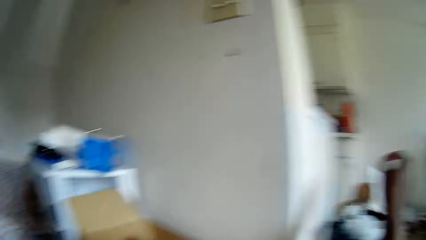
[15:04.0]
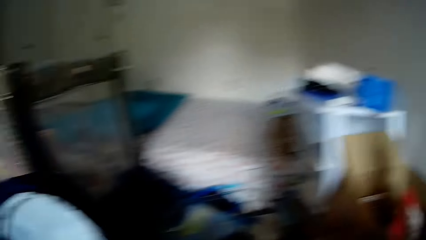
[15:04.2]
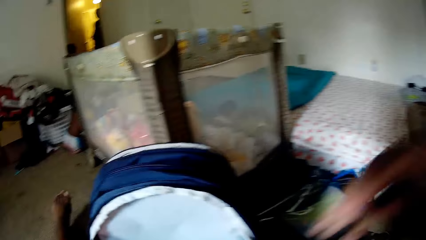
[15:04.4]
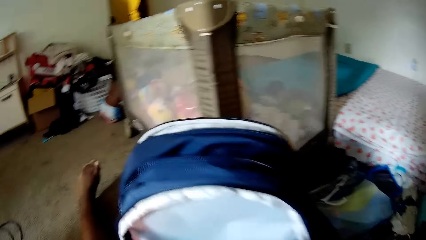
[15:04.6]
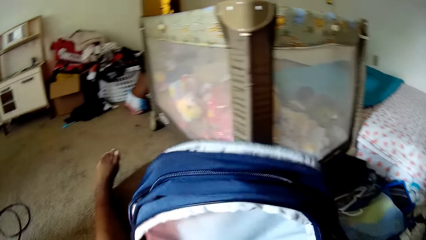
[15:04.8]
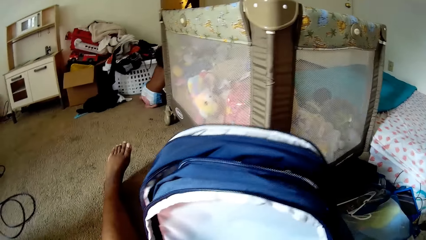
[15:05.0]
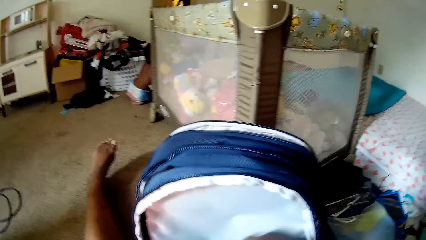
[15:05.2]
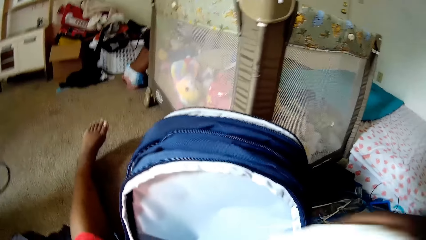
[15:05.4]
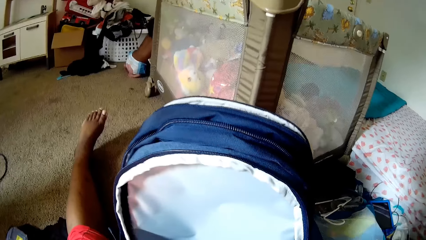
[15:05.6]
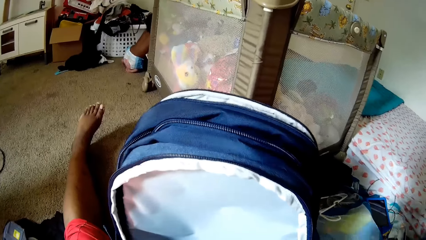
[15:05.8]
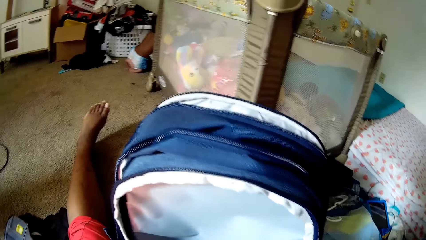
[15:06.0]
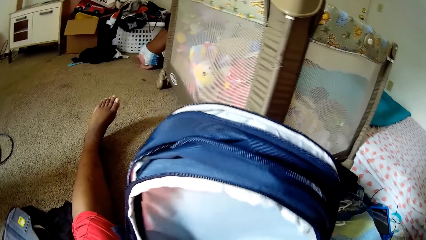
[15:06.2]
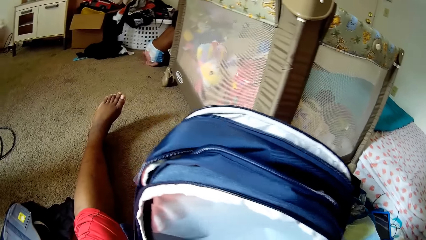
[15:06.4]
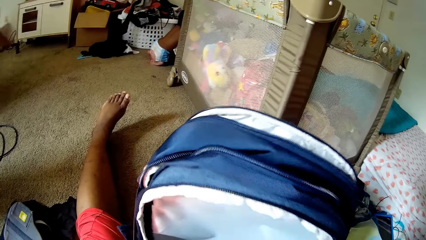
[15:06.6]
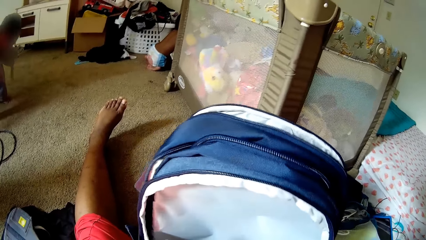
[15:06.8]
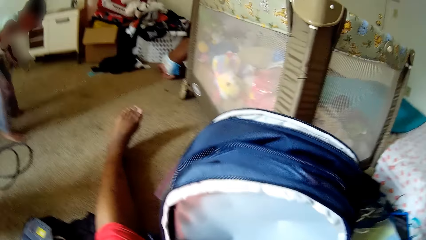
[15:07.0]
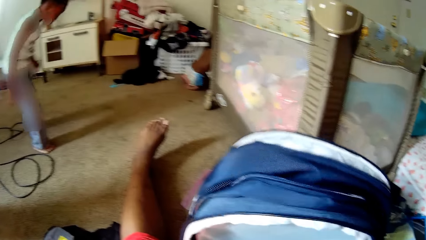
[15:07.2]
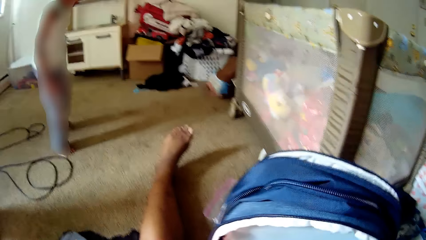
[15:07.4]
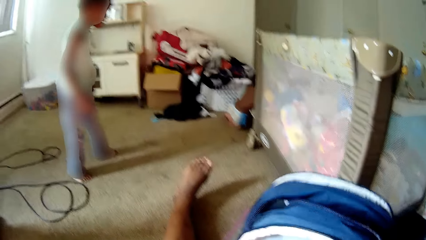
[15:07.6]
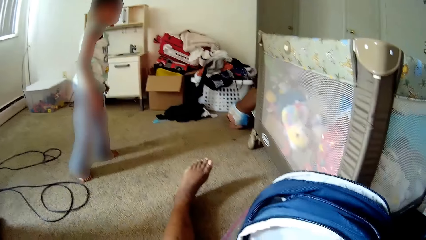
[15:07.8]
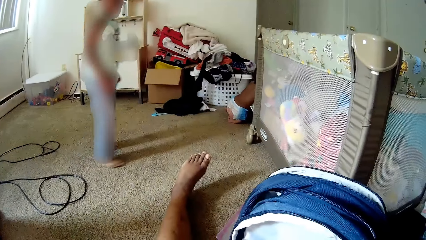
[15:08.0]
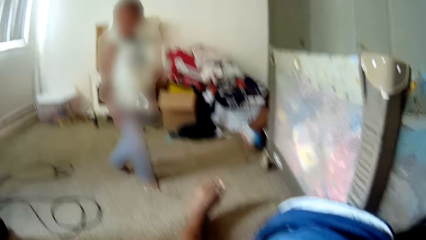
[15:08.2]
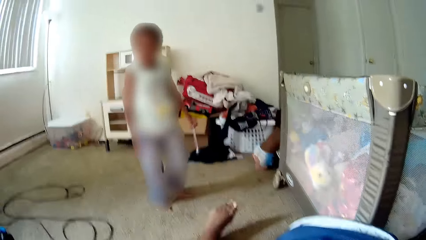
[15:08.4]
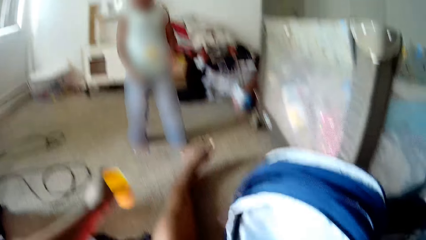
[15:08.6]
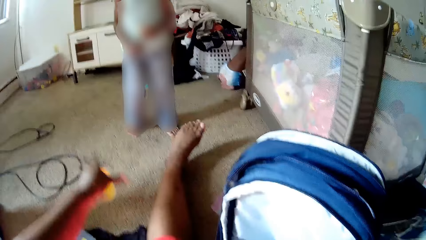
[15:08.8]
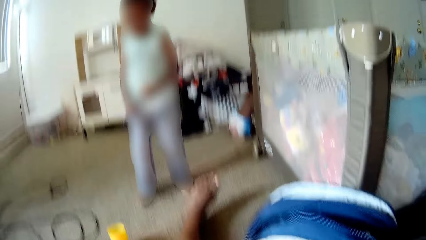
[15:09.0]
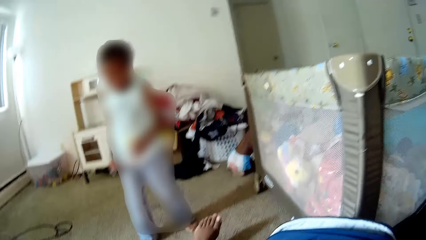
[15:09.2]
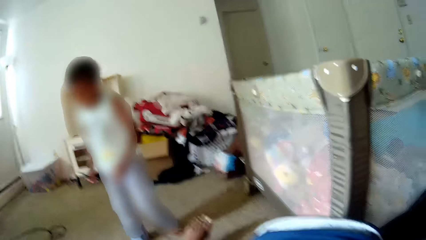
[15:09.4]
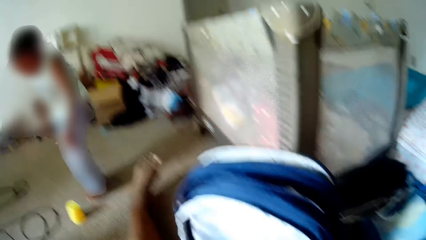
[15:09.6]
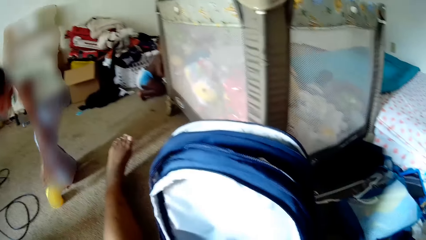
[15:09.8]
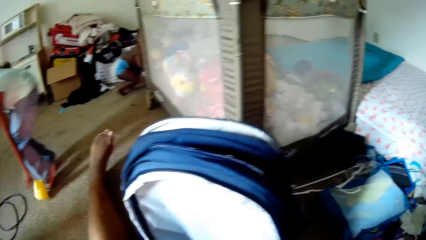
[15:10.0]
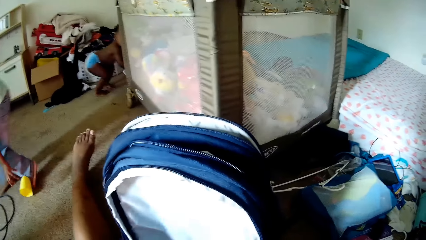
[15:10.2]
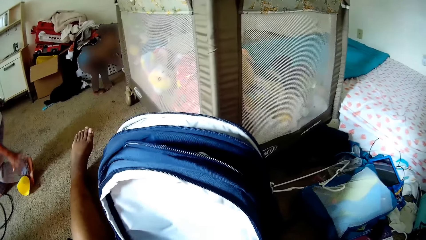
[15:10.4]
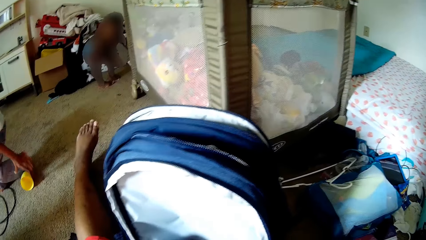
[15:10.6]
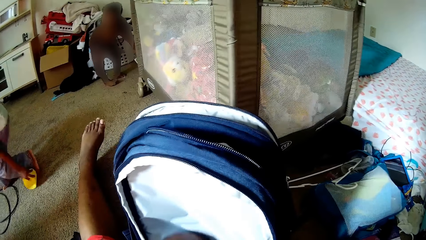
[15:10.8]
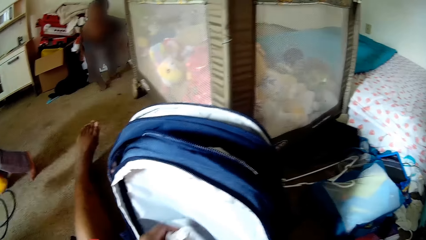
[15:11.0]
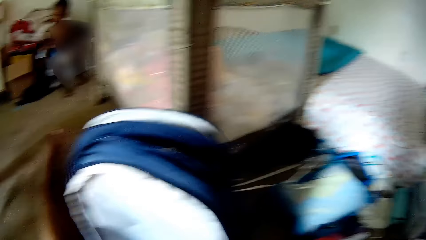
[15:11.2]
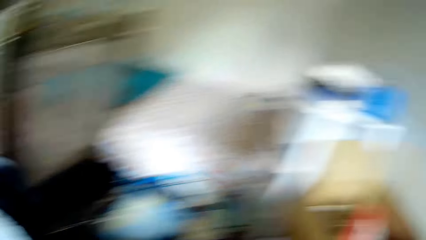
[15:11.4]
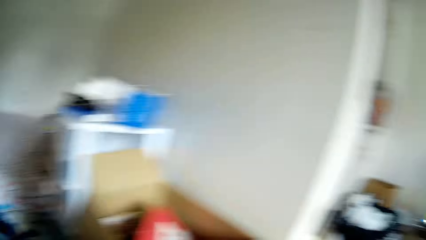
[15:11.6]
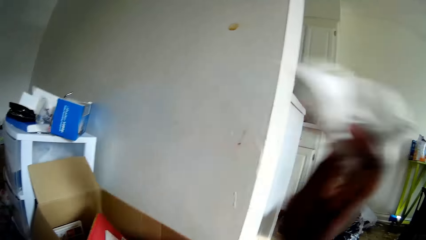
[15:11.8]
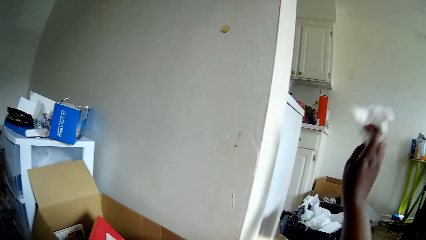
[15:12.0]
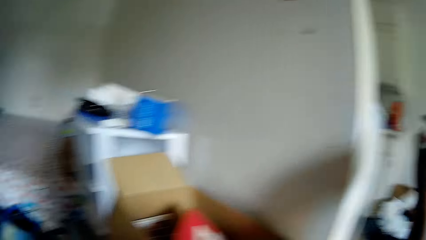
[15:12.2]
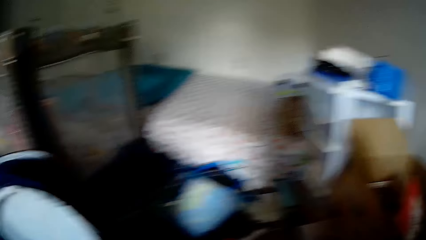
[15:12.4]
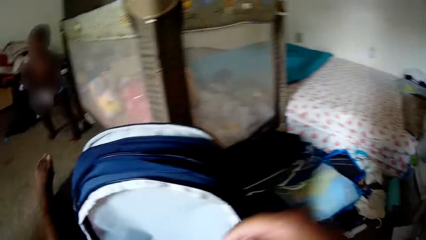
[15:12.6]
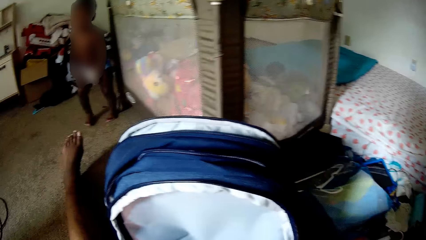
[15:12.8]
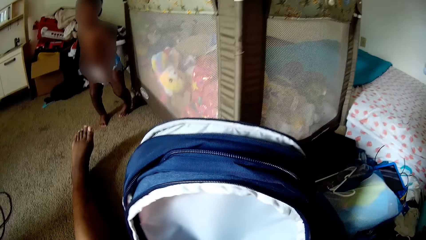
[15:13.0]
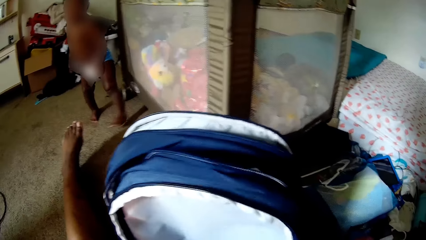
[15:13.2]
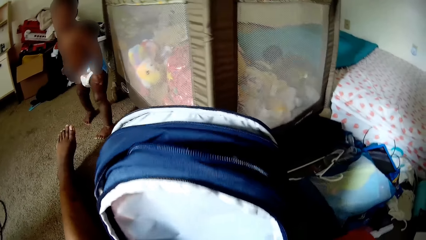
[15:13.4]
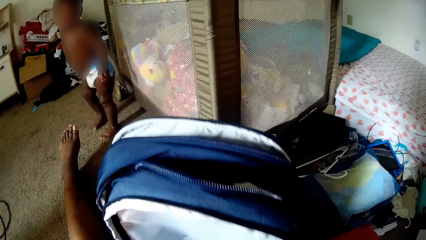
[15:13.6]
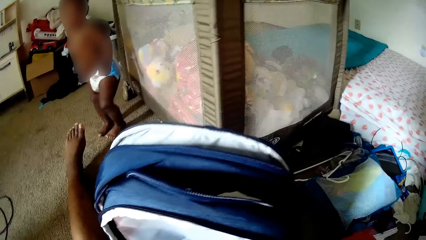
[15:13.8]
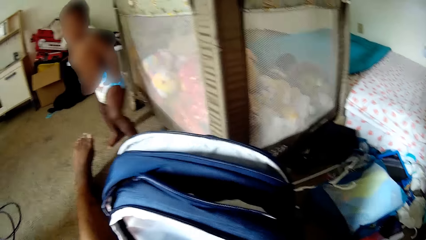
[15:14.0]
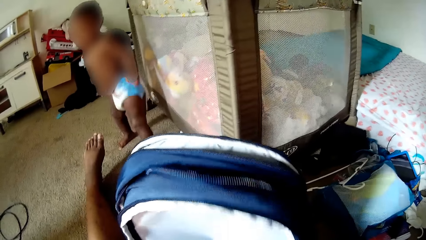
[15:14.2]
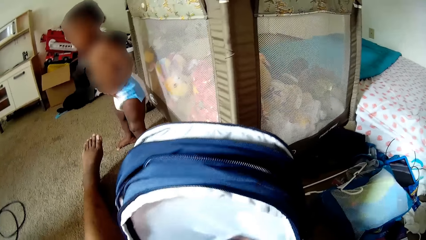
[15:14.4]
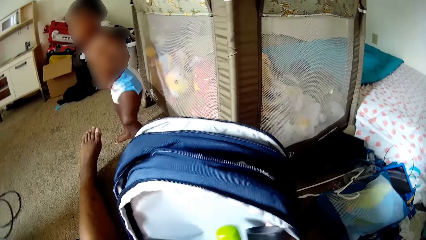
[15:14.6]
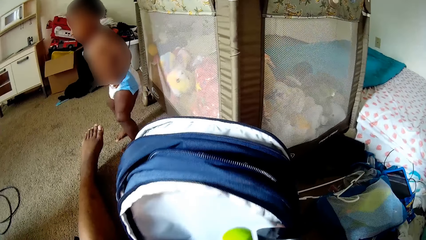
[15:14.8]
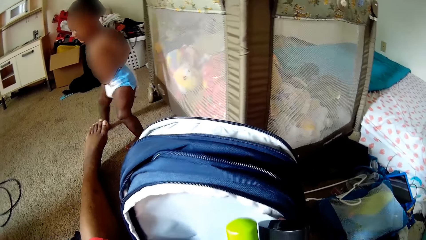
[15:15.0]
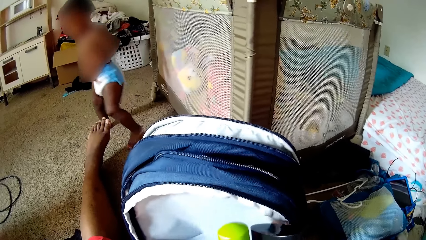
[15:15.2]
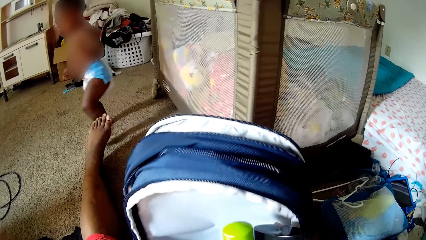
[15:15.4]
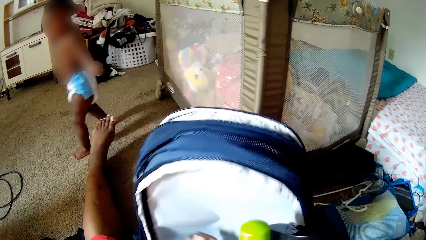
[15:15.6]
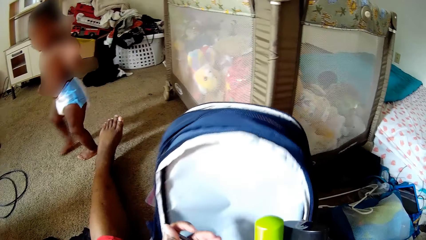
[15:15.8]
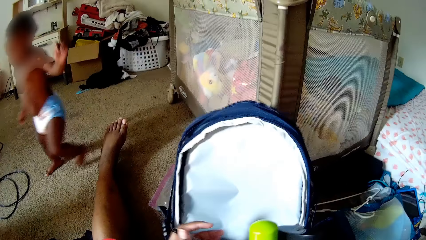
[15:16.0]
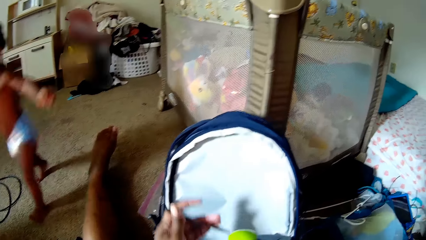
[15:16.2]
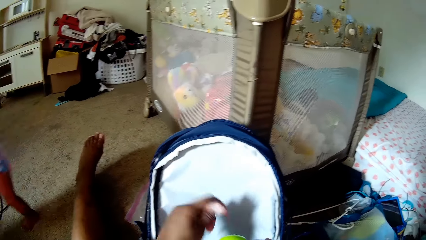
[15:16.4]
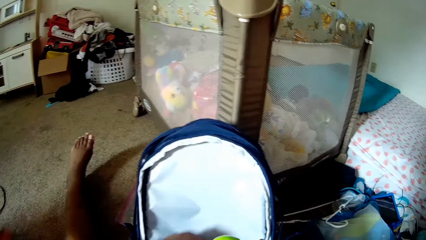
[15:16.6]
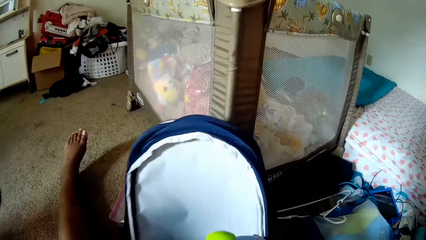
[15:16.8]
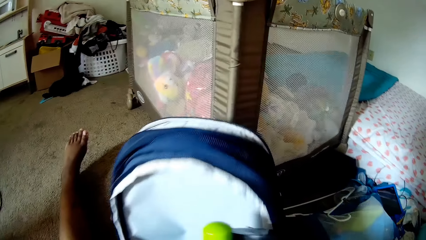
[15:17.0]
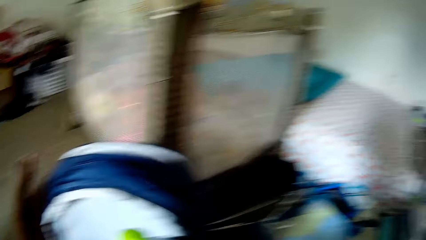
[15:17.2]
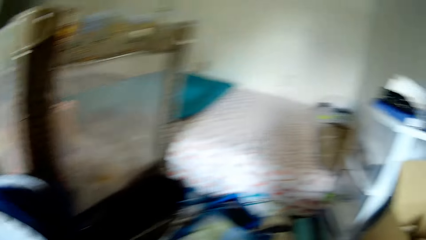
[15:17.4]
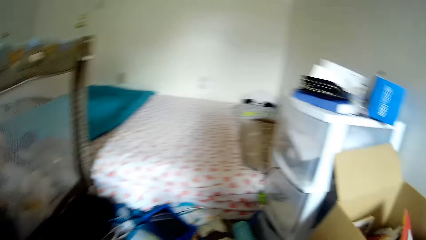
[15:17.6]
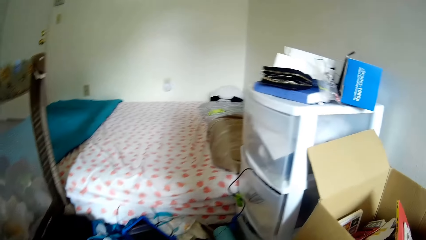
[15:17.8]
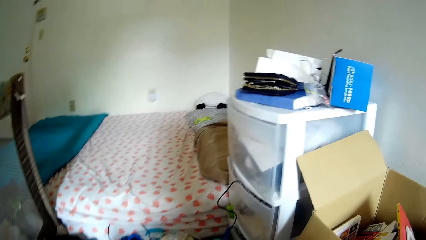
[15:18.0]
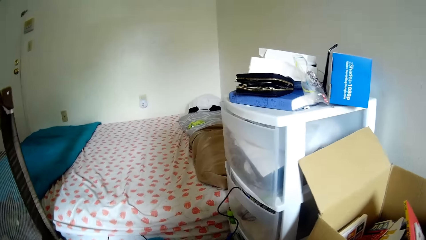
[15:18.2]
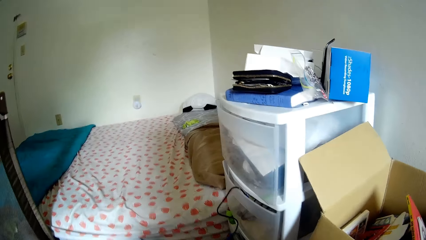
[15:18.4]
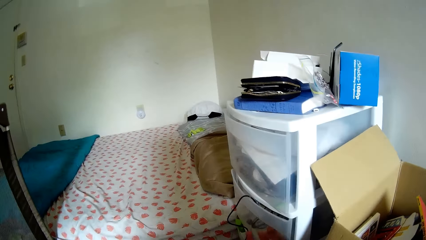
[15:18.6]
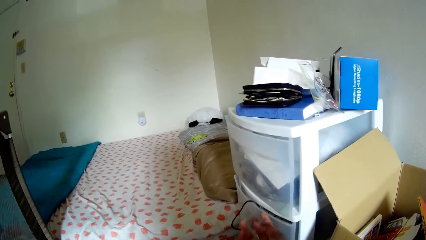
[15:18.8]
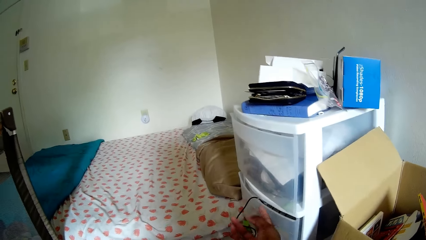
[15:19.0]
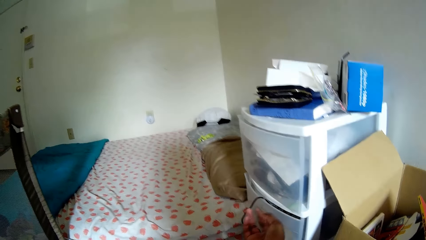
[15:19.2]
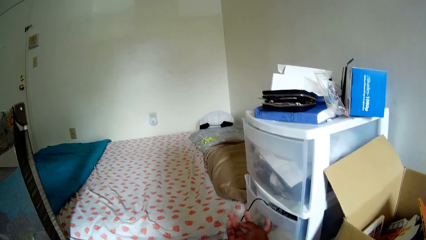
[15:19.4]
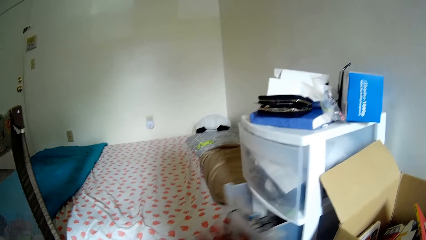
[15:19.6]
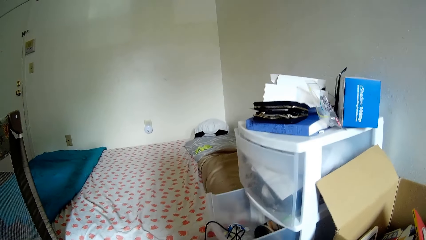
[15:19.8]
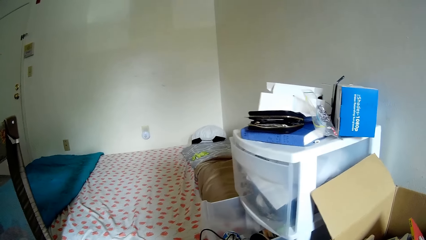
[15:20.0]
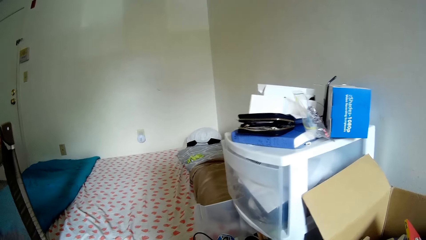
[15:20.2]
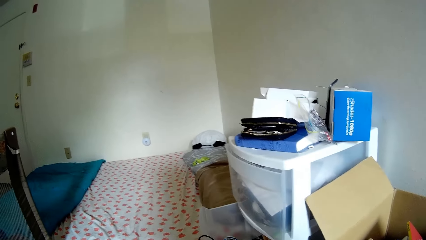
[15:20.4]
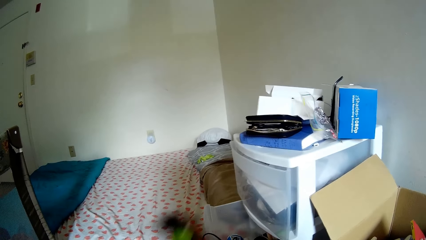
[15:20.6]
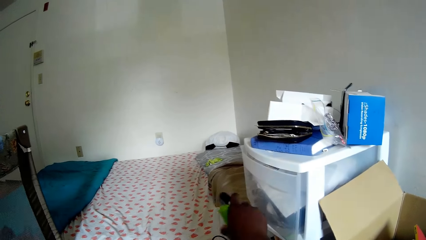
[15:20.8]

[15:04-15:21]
The camera wearer throws the paper to the floor with her right hand. She picks up a paper on the floor with her right hand. She interacts with a baby. She drops a cup. Another baby stands up. The first baby picks the cup from the floor with his right hand. The camera wearer searches through a bag and looks around. She throws the paper to the floor with her right hand and looks around. The other baby walks past the camera wearer. The other baby walks around. The camera wearer picks deodorant from the bag with her right hand. She picks a pen from the school bag with her left hand. She holds a toy. She searches through the bag. She turns around. She opens a drawer with her right hand.
